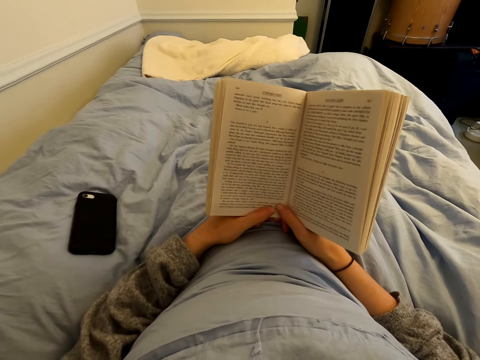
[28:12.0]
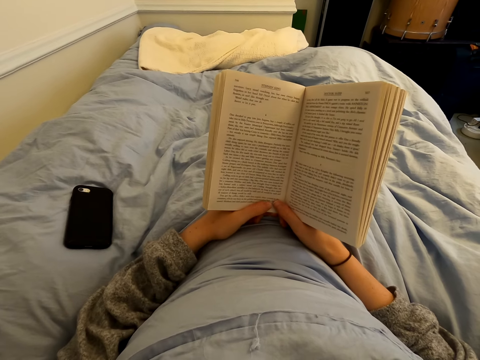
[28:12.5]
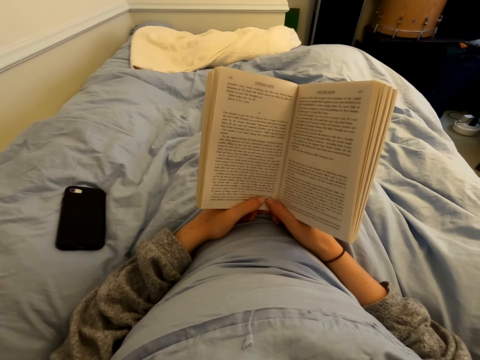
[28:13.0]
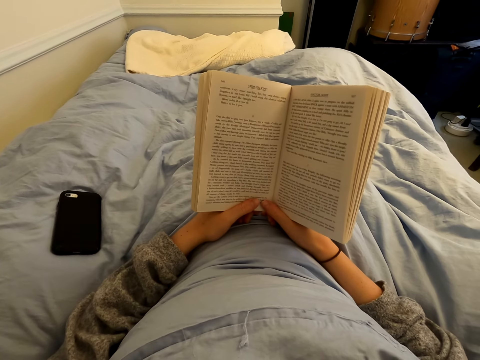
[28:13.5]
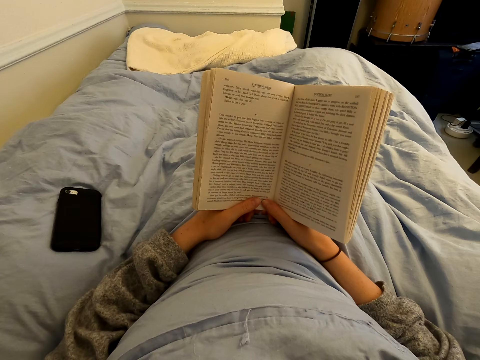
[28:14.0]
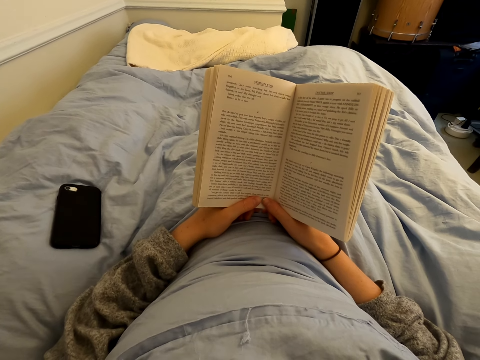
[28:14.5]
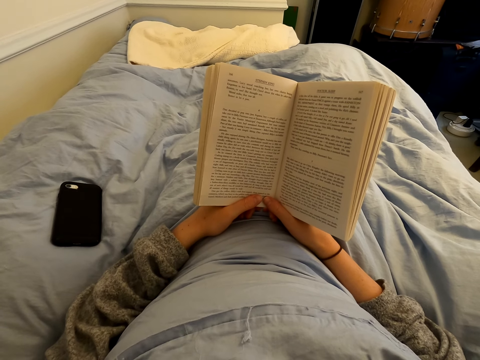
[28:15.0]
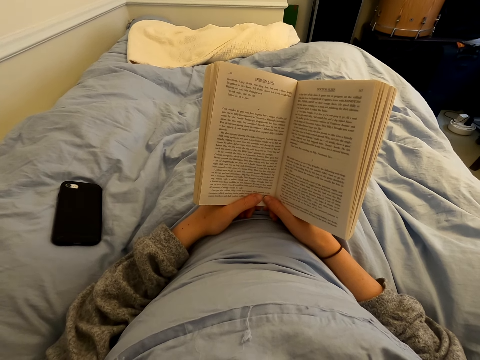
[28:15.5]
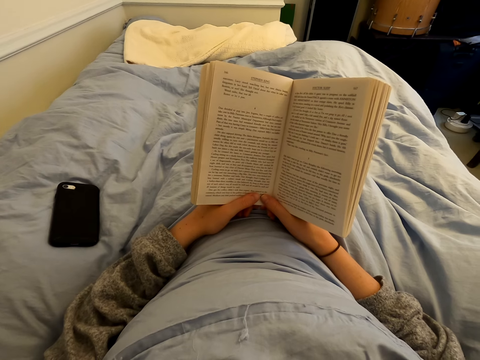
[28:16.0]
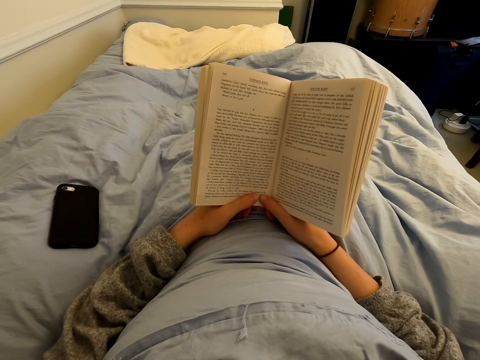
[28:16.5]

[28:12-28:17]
The camera wearer reads a book.

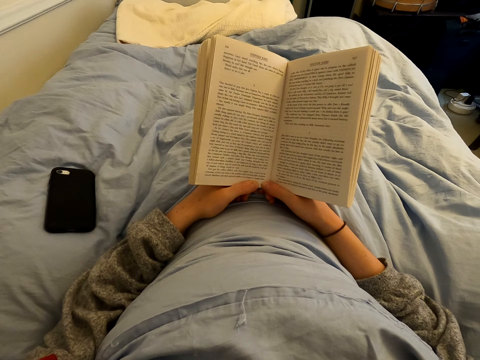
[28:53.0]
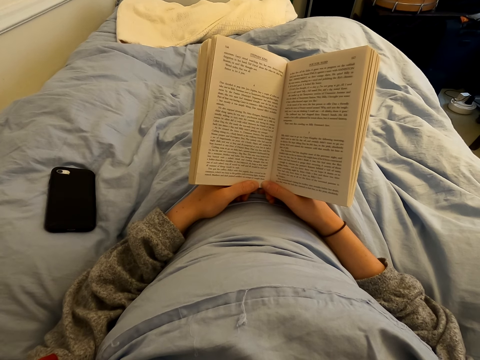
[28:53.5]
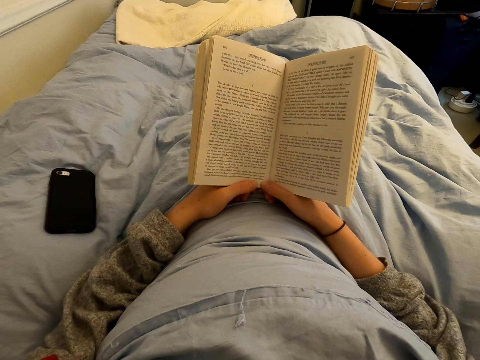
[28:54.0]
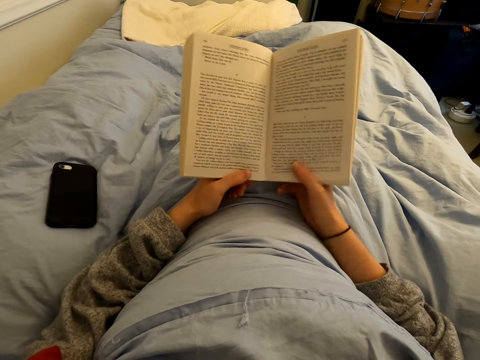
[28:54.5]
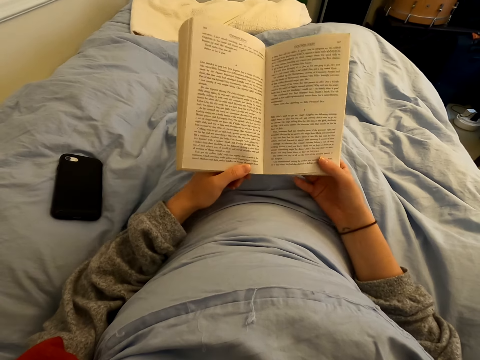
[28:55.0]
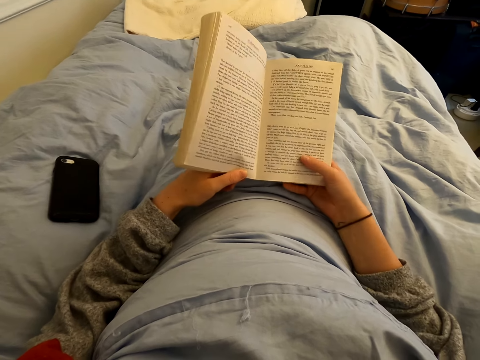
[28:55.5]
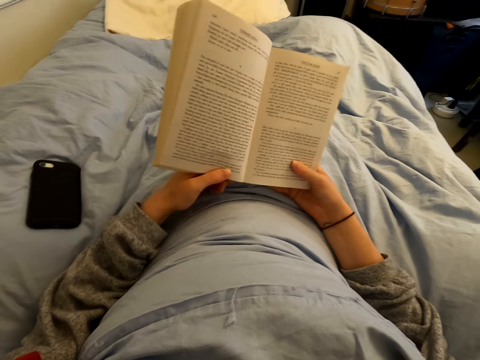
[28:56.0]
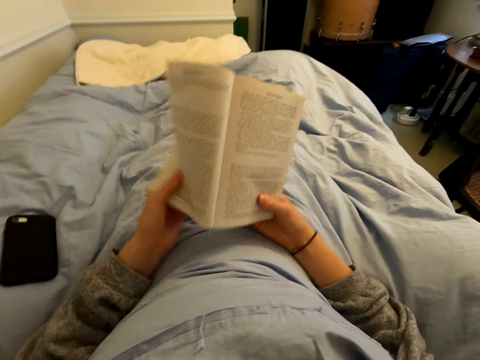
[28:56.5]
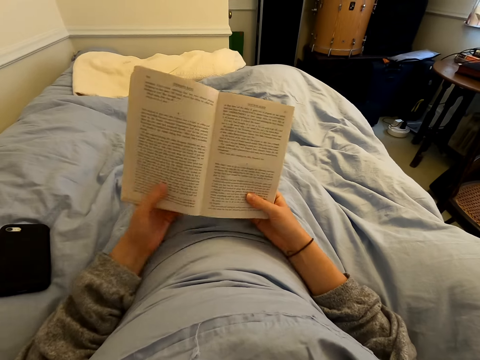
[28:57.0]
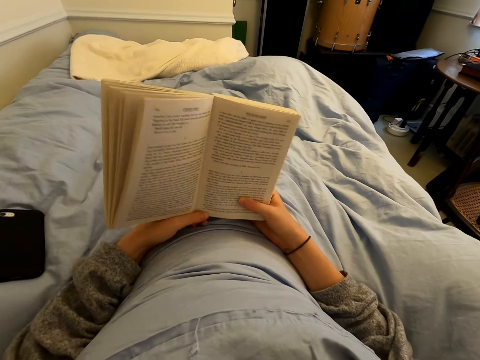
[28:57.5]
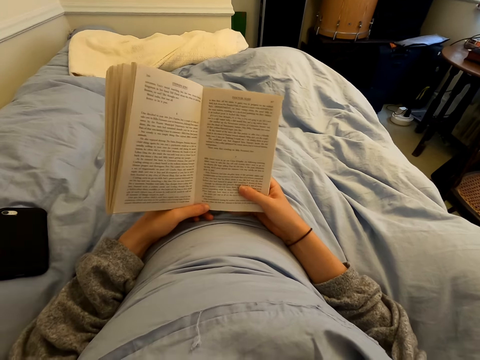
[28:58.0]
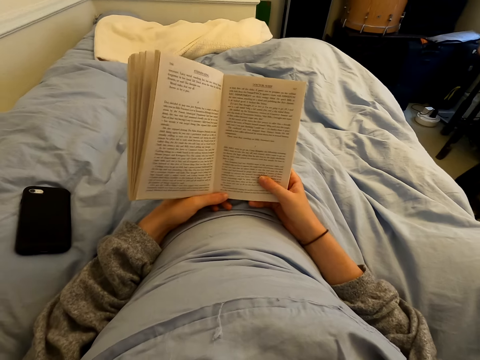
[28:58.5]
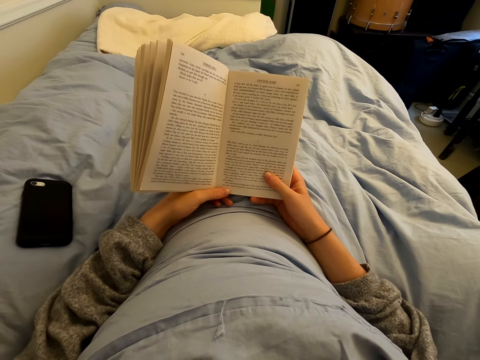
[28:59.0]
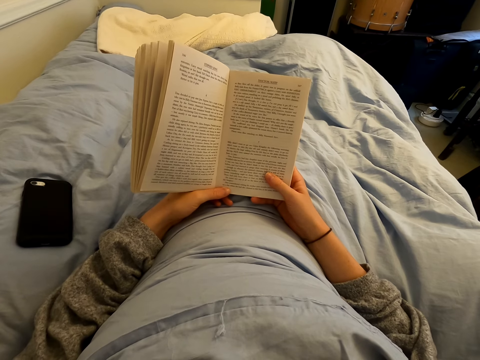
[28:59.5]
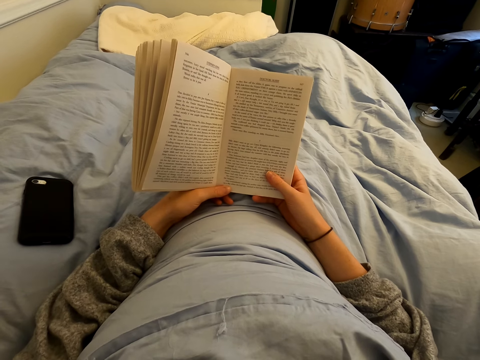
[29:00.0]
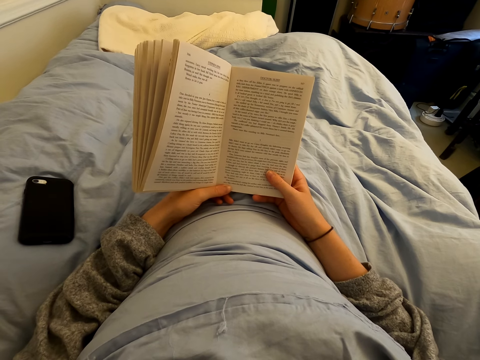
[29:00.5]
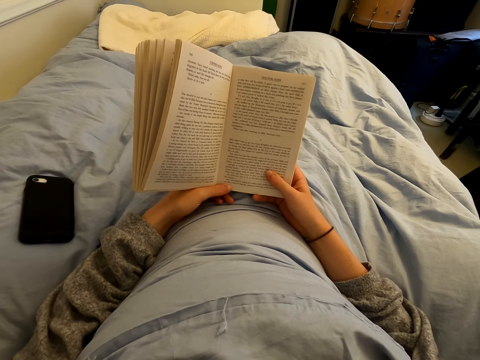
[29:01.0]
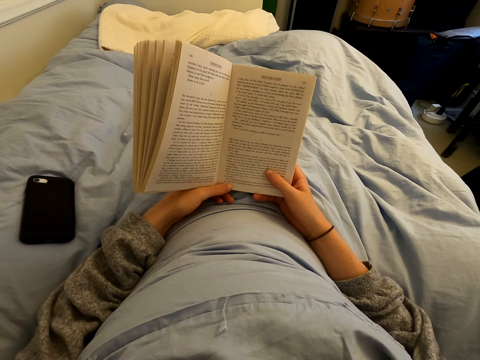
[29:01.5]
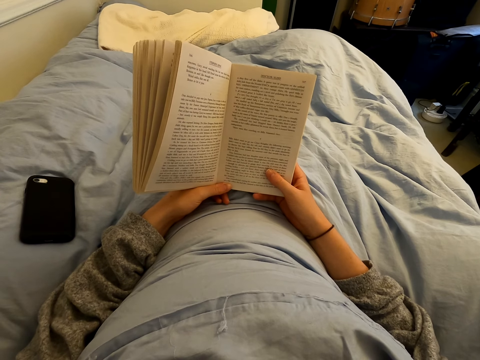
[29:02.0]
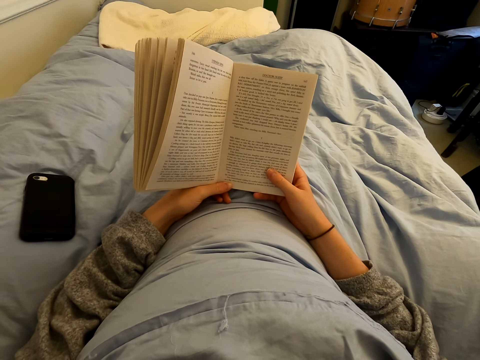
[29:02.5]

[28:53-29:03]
The camera wearer straightens a book. They twist the book. They read the book.

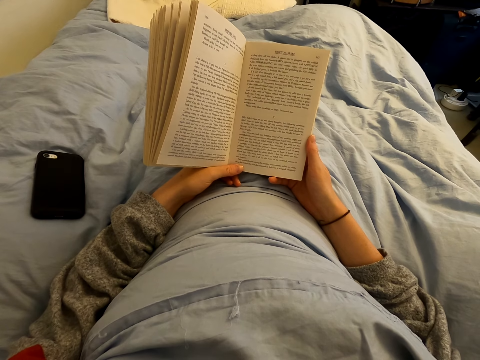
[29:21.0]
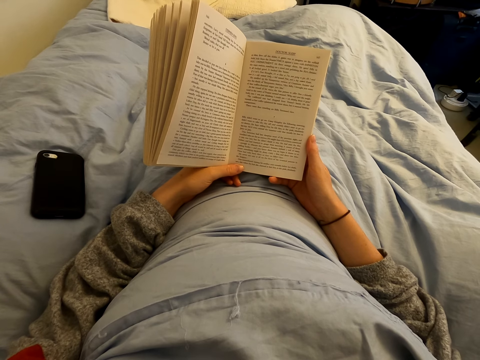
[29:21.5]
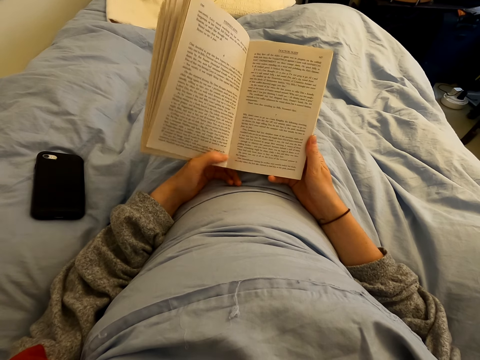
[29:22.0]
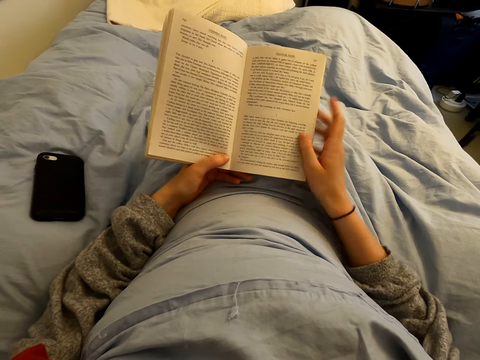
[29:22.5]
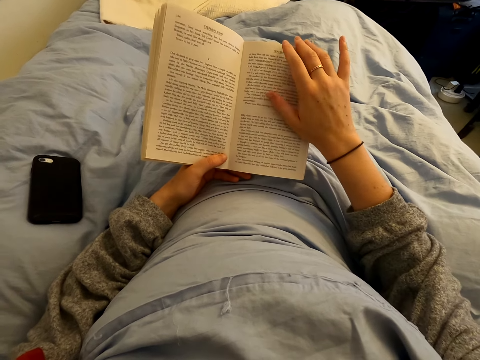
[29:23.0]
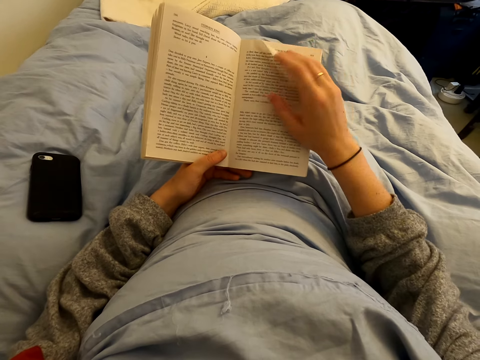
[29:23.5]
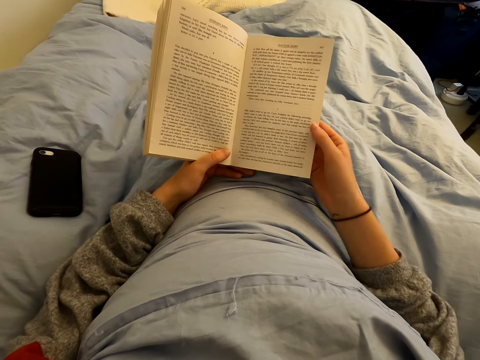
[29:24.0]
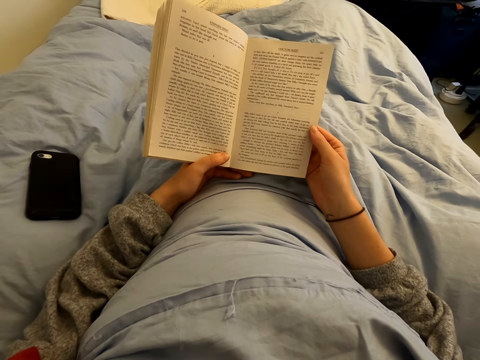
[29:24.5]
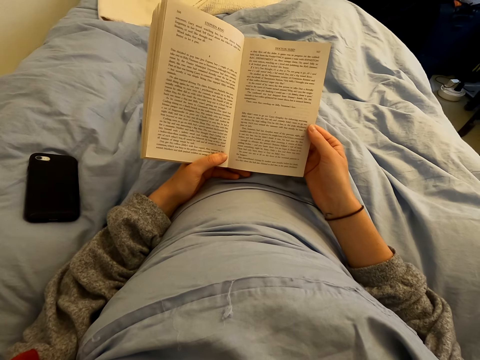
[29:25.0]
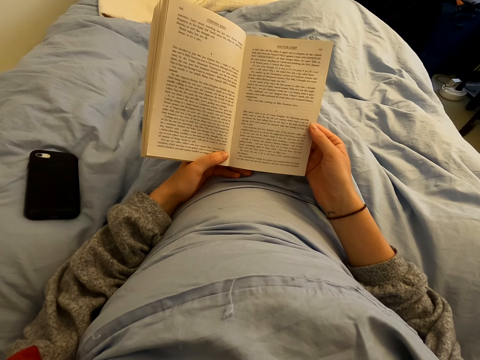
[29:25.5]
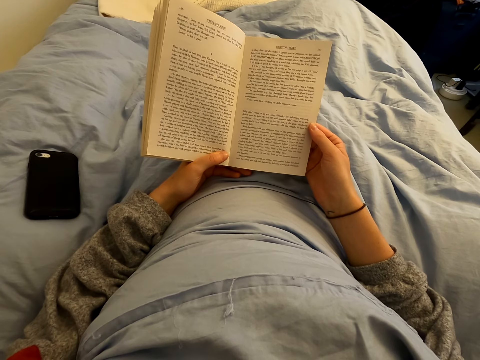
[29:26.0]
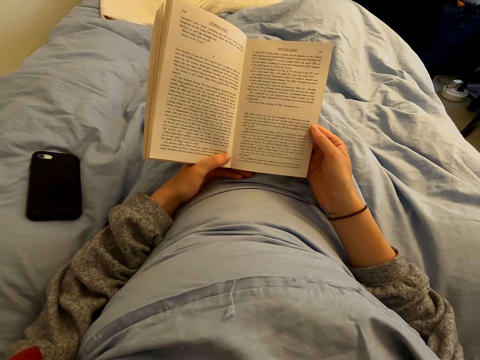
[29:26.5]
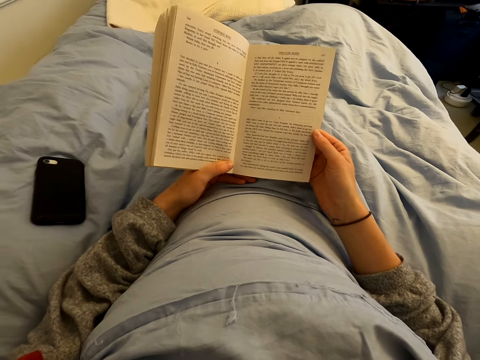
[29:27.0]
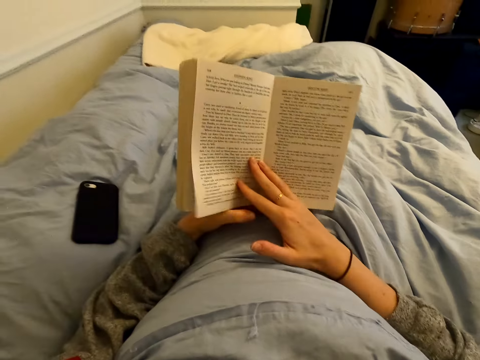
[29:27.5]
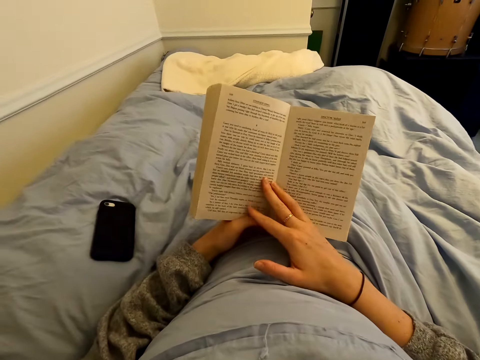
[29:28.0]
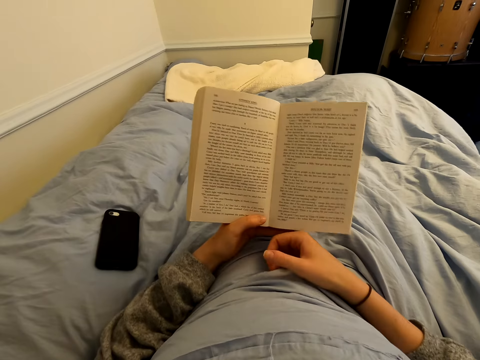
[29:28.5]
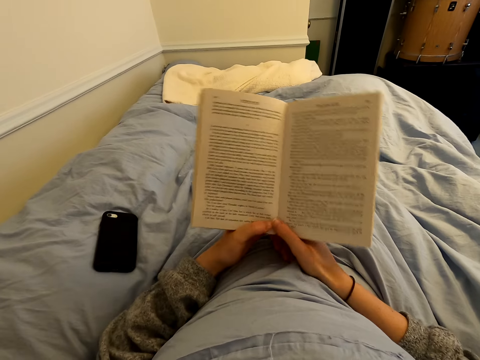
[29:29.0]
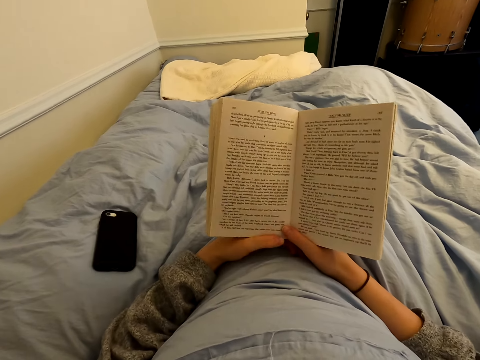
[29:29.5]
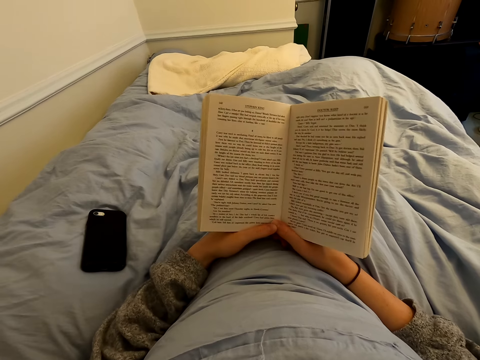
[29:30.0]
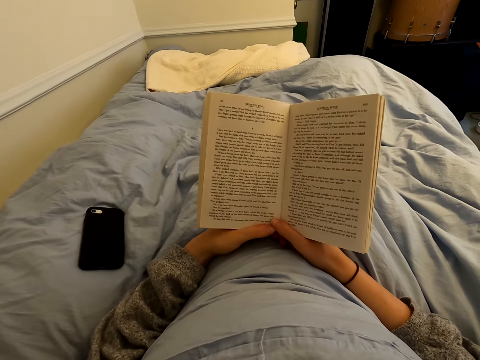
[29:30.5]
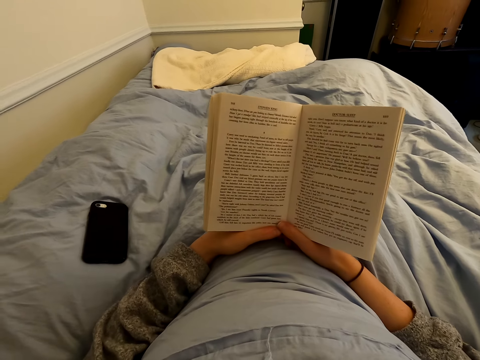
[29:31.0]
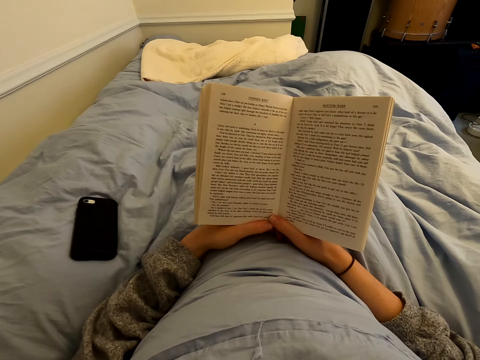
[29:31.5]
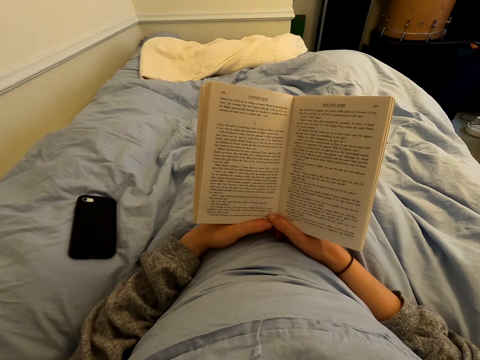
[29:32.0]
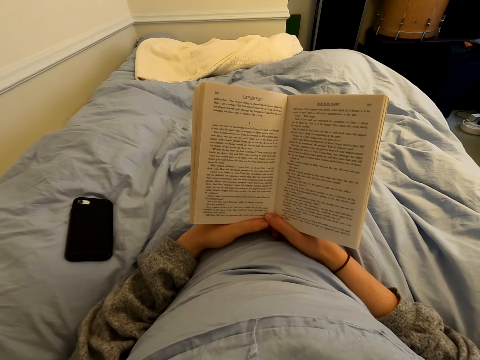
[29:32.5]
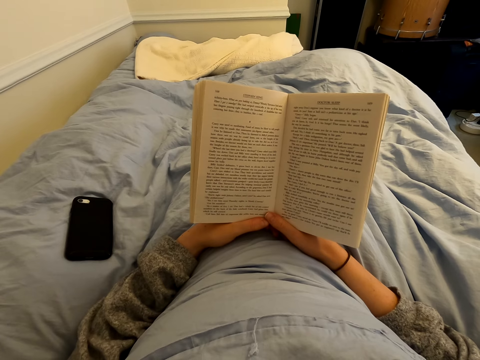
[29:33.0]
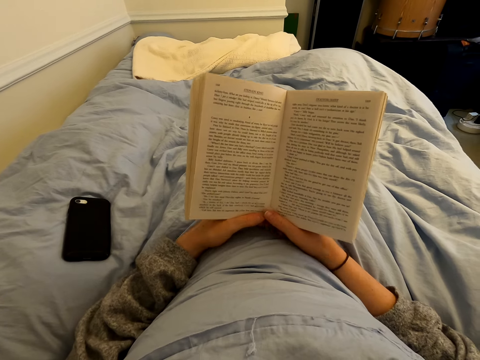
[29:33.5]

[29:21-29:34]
The camera wearer straightens a page of a book. They turn a page of the book. They read the book.
